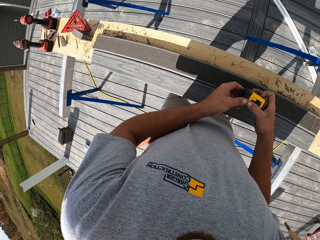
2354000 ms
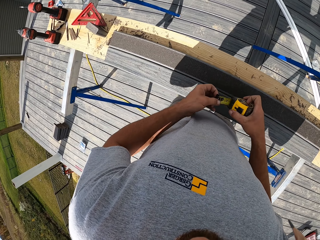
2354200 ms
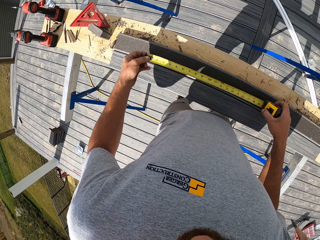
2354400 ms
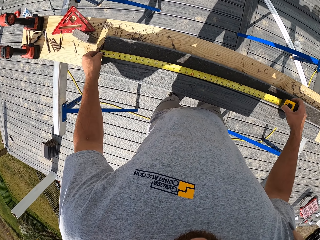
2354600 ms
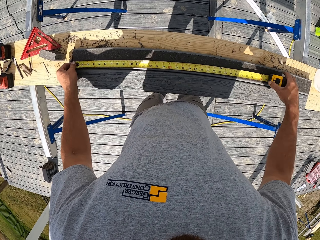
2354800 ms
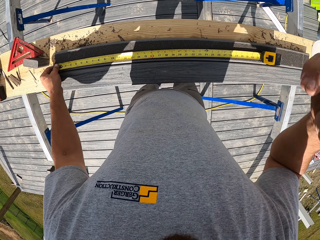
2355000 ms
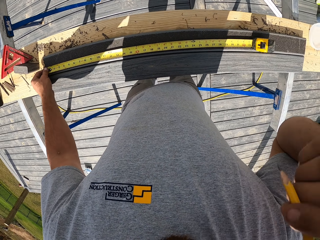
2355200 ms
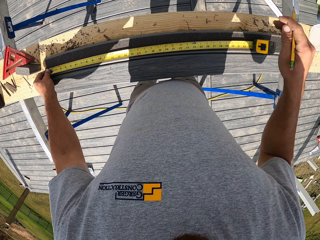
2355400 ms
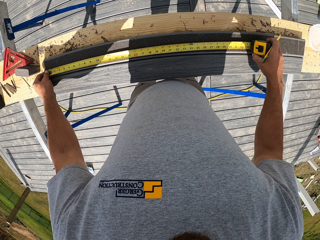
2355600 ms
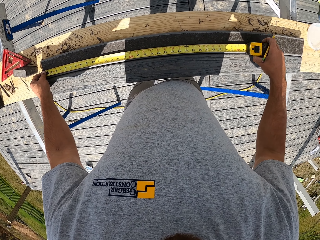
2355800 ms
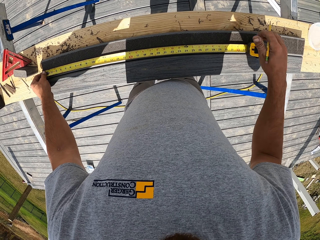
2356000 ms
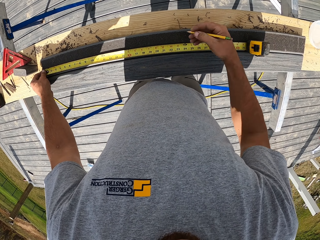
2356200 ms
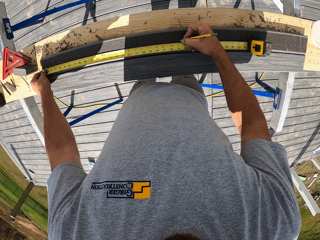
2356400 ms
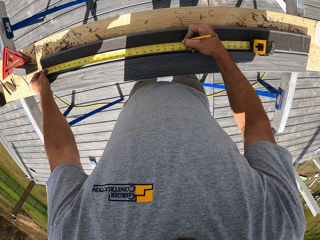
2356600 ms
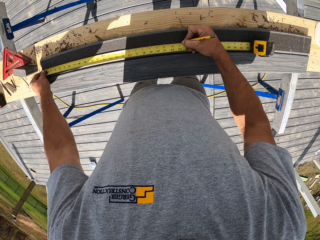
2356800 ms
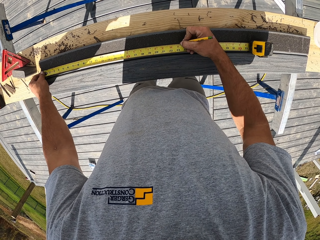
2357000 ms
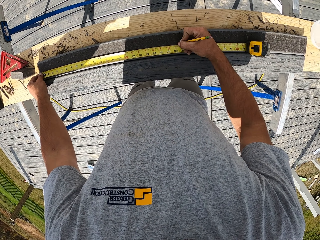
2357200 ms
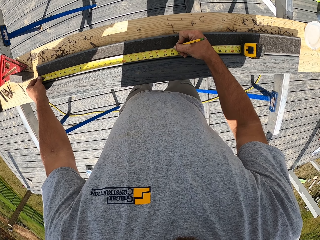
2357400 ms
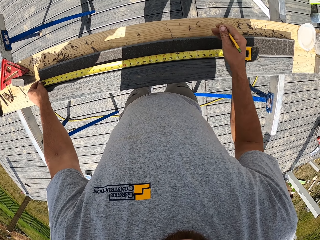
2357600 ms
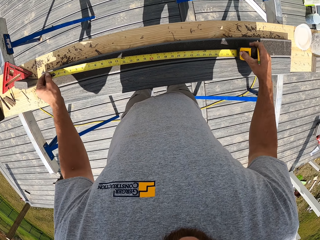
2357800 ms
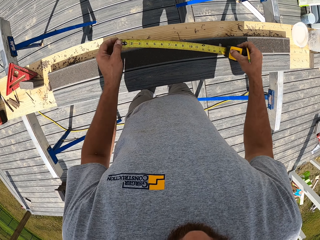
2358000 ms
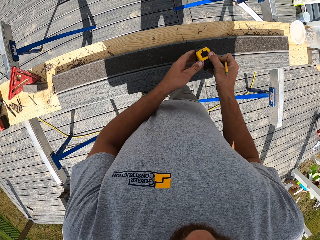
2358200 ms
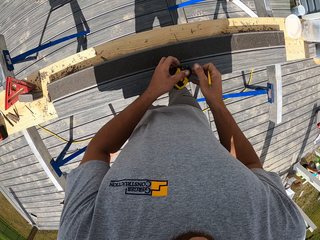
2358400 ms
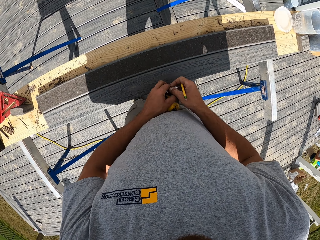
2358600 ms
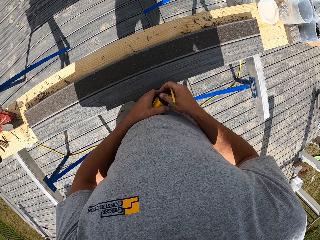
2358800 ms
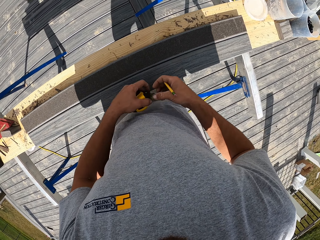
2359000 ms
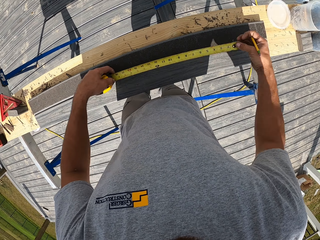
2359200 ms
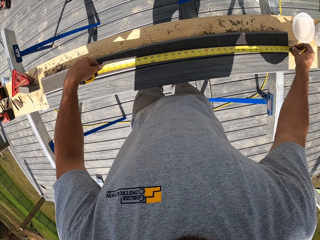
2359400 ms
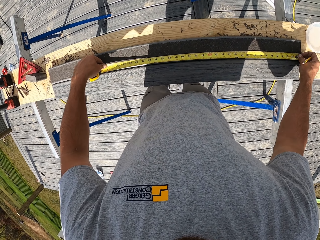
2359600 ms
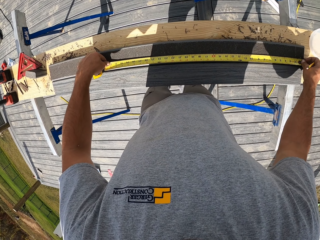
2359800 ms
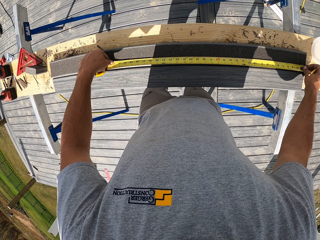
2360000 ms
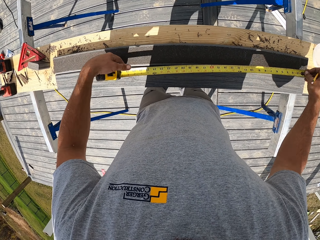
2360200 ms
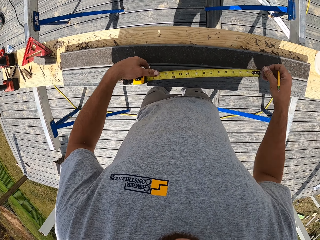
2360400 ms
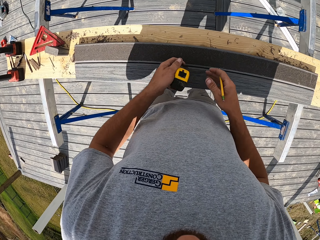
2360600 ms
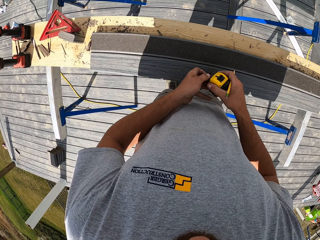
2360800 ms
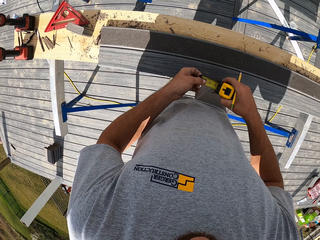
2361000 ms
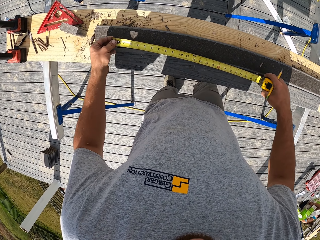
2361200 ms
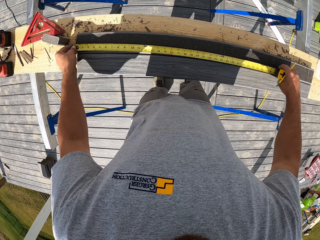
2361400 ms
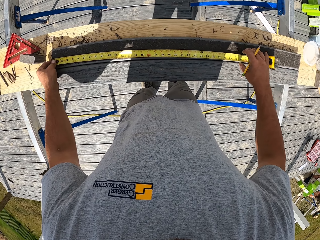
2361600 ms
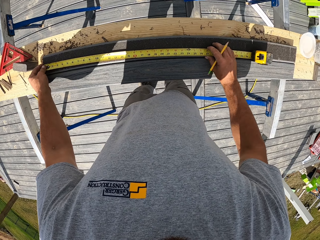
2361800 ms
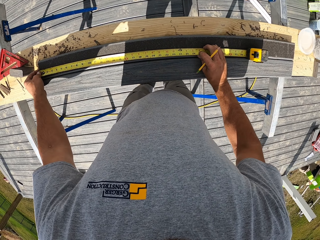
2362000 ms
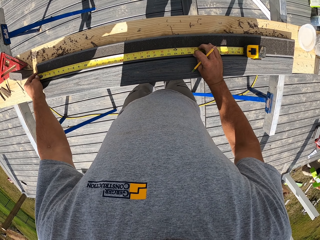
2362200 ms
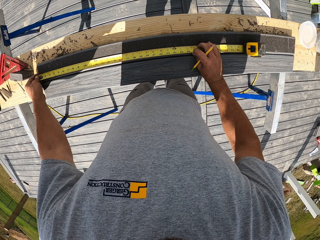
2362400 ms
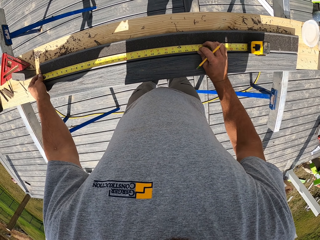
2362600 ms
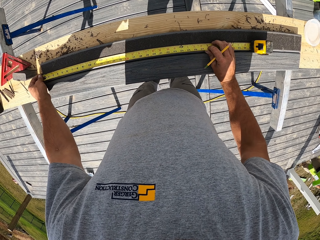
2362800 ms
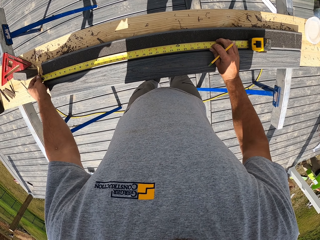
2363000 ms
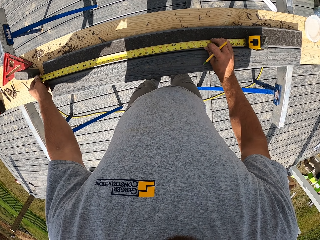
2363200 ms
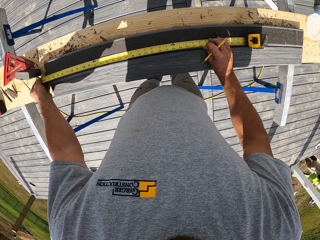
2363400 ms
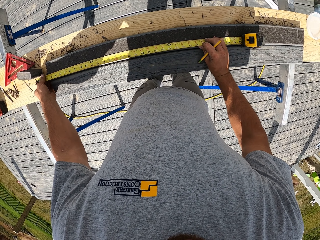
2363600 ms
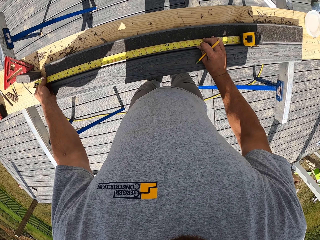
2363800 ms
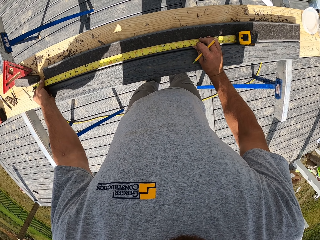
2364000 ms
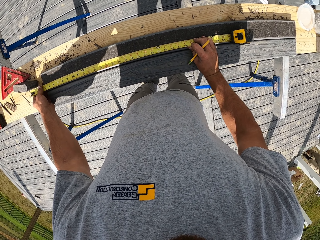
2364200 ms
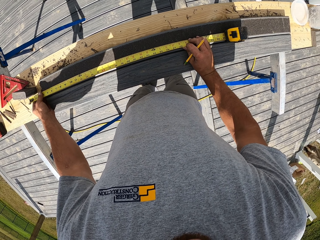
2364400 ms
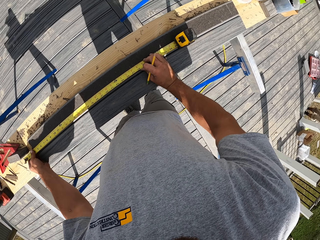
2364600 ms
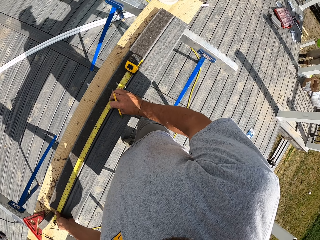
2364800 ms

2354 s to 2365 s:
The camera wearer picks up the tape. They measure the rails. They pick up a pen. They draw on the rail. They close the tape. They open the tape. They measure the rail.

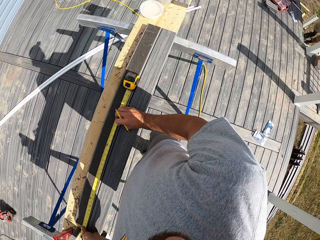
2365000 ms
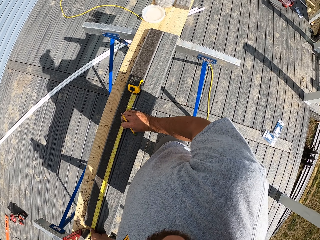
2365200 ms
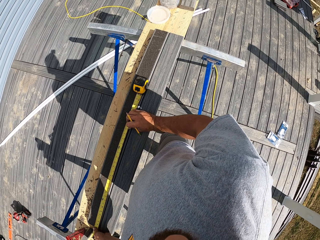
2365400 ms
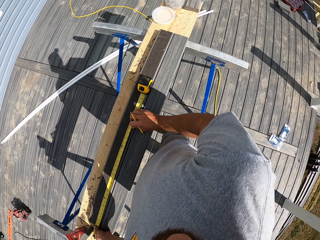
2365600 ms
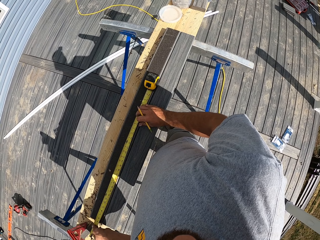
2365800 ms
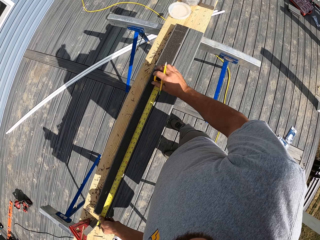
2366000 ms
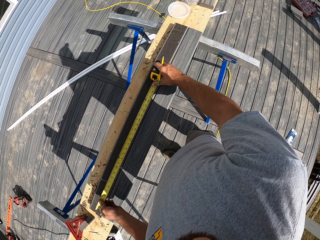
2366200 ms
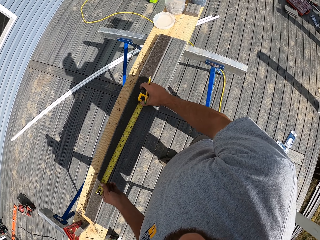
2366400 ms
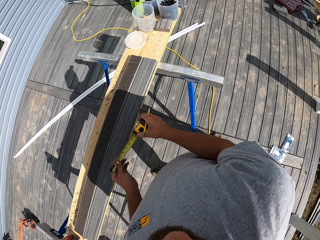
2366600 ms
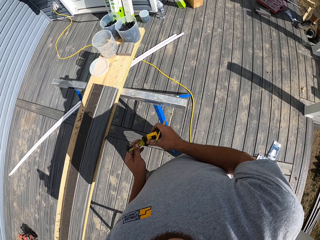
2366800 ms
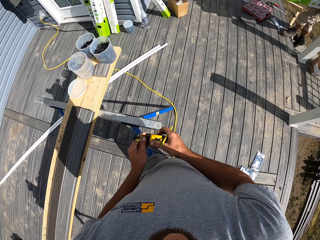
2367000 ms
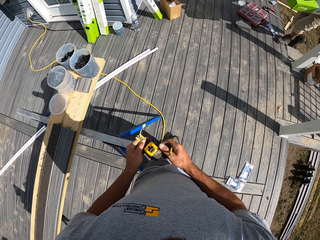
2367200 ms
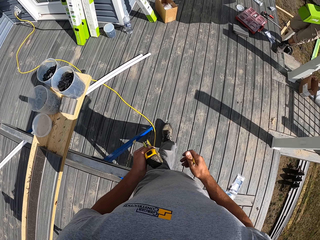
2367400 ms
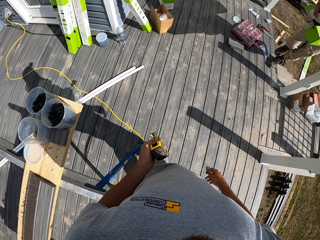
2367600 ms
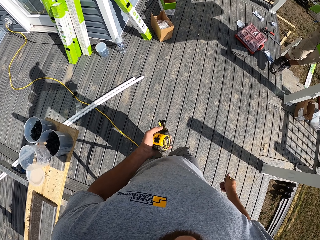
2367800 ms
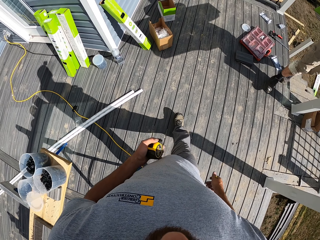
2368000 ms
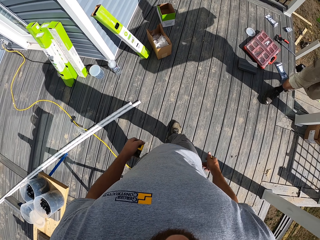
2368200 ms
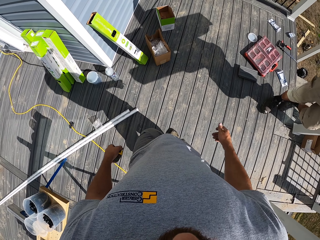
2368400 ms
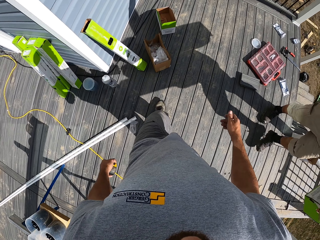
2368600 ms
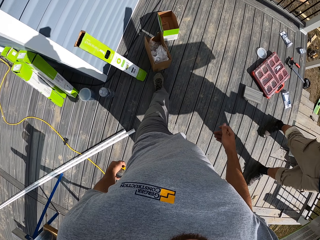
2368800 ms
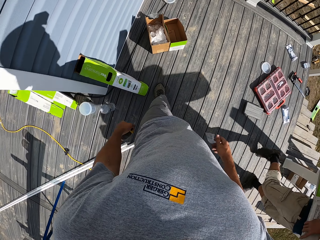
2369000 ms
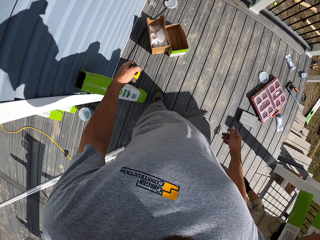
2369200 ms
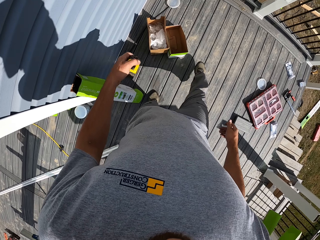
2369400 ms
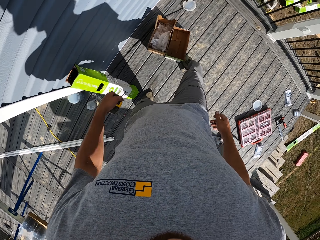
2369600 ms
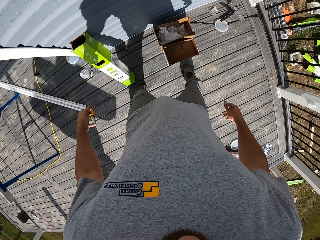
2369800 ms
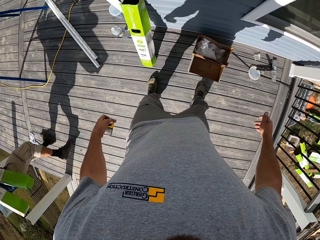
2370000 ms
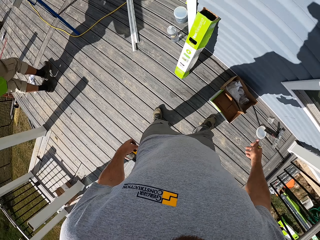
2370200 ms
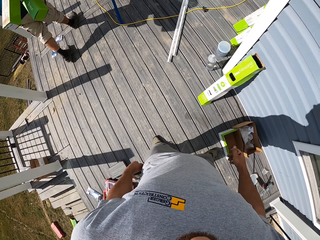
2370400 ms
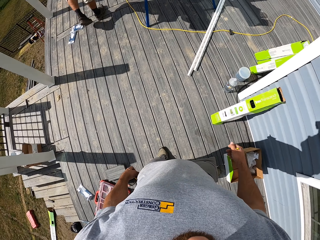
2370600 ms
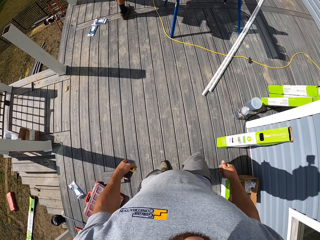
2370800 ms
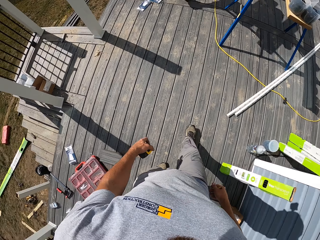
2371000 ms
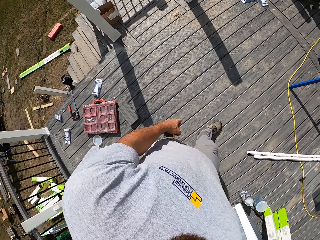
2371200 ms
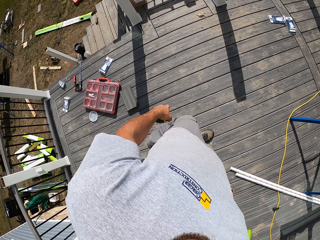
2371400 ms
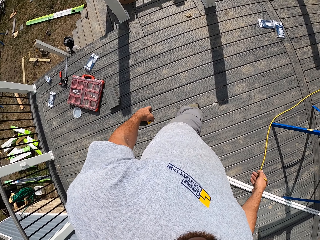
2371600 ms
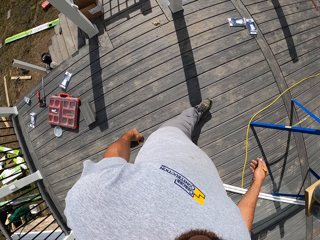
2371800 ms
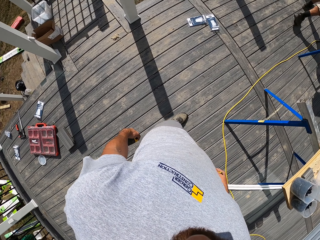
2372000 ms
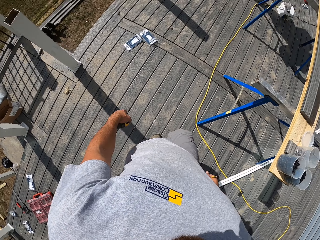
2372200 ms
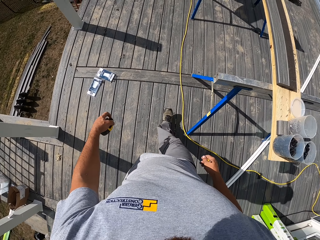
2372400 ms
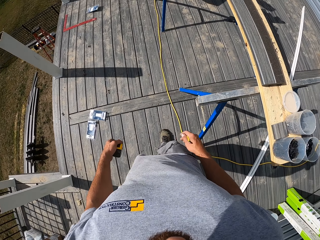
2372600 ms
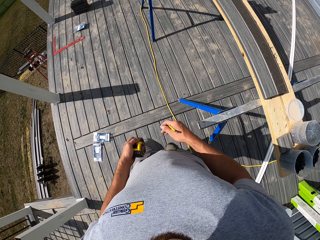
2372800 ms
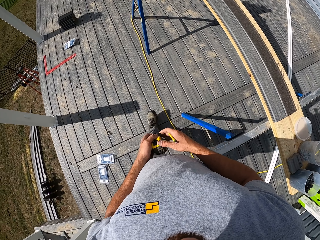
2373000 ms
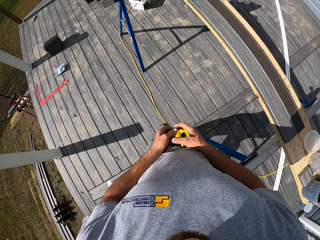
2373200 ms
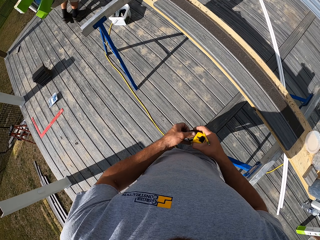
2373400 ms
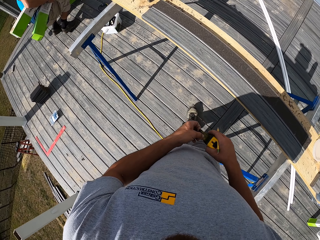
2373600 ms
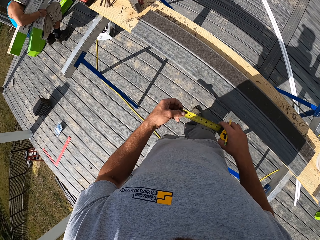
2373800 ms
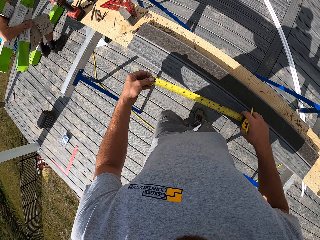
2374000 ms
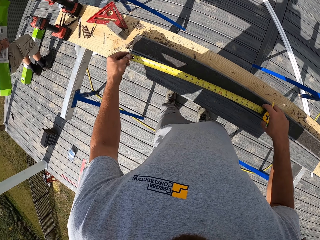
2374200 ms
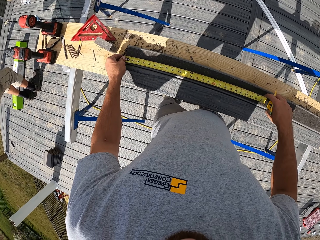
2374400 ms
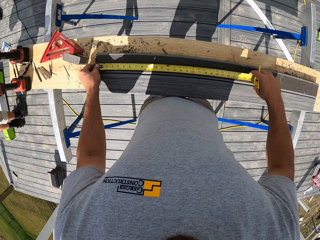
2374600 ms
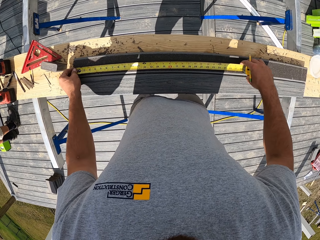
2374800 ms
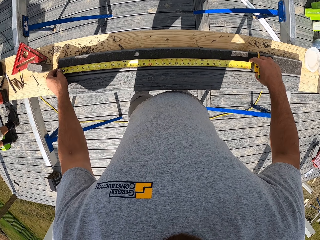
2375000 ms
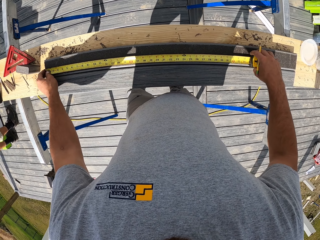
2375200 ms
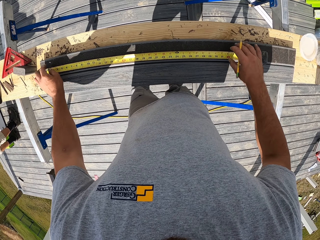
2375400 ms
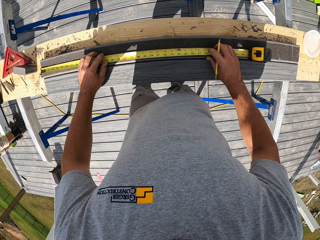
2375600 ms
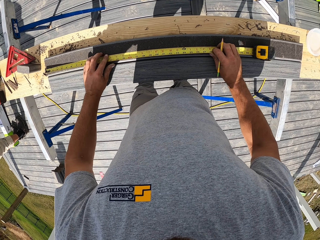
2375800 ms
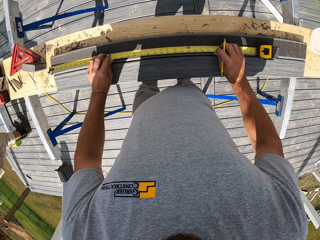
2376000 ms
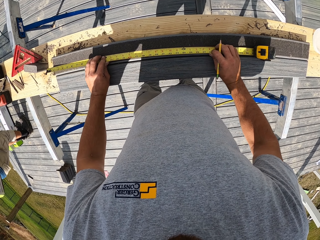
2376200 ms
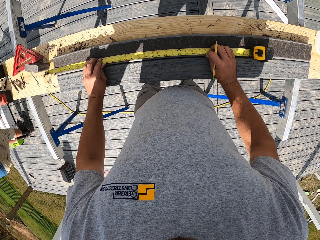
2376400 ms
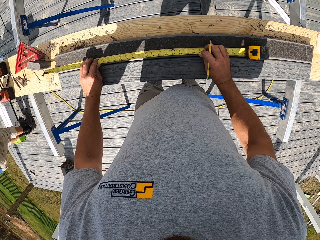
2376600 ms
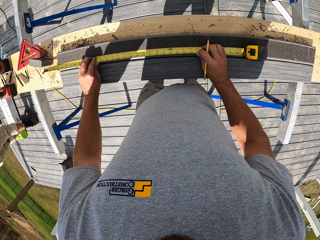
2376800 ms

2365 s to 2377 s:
The camera wearer closes the tape. They walk forward. A man walks past the camera wearer. The camera wearer kicks the boxes. They turn around. They walk forward. They open the tape. They measure the rail.
